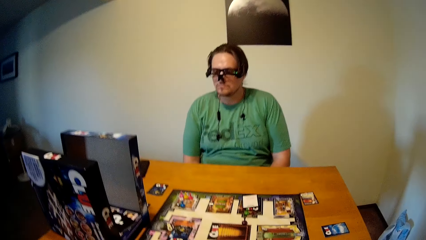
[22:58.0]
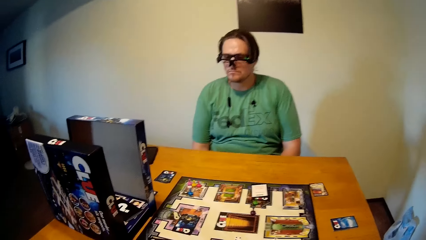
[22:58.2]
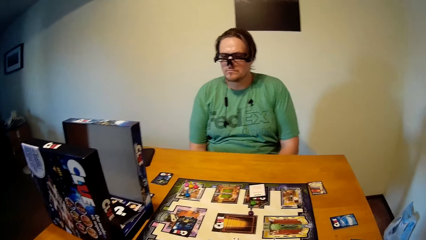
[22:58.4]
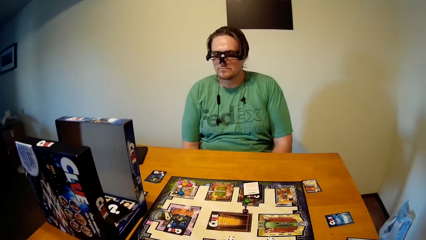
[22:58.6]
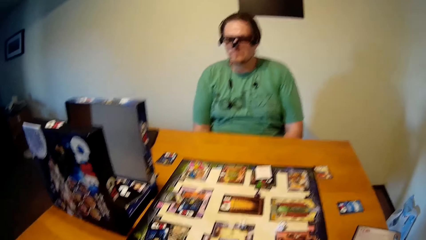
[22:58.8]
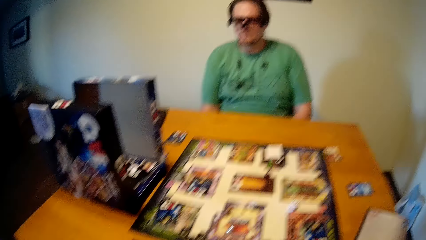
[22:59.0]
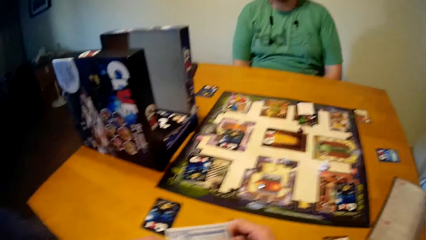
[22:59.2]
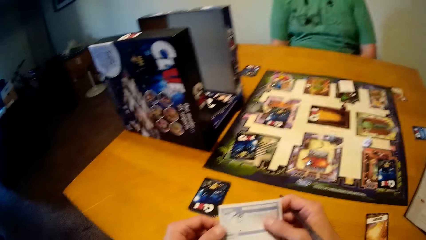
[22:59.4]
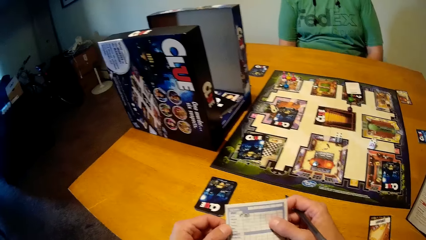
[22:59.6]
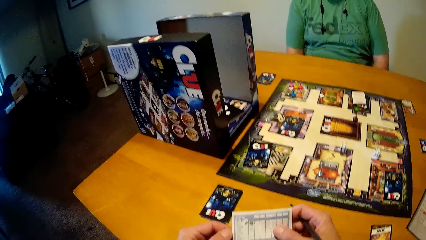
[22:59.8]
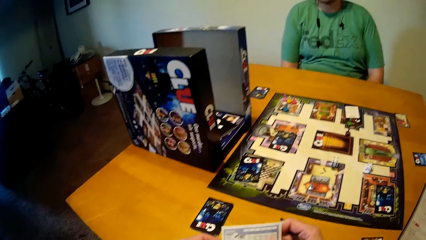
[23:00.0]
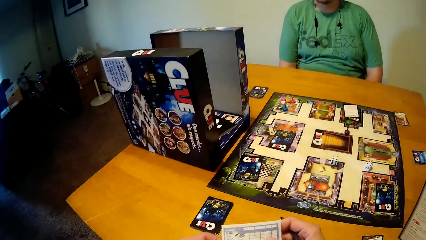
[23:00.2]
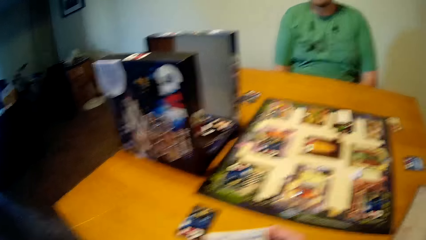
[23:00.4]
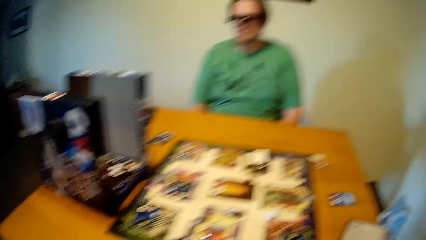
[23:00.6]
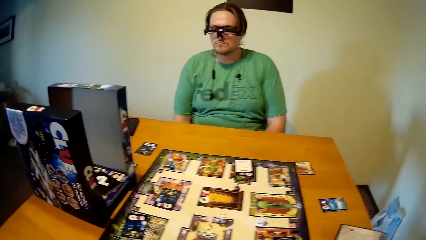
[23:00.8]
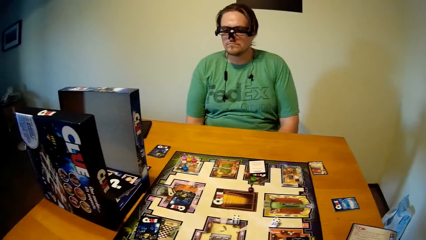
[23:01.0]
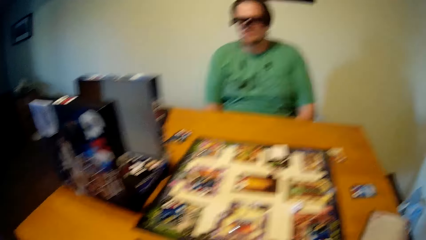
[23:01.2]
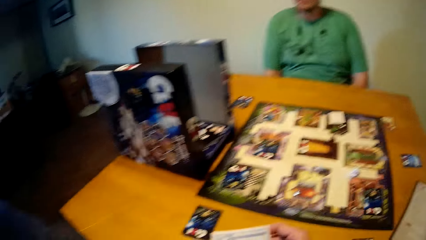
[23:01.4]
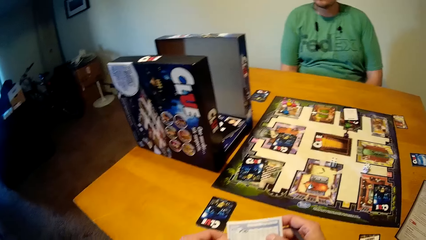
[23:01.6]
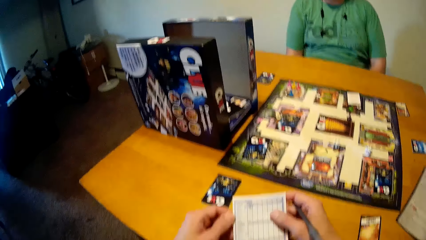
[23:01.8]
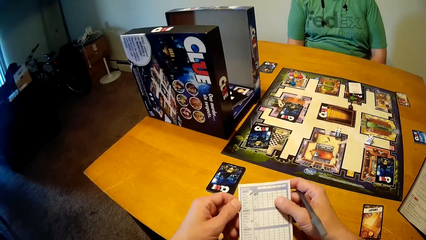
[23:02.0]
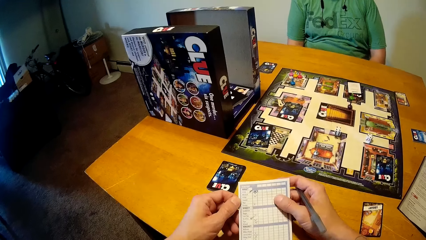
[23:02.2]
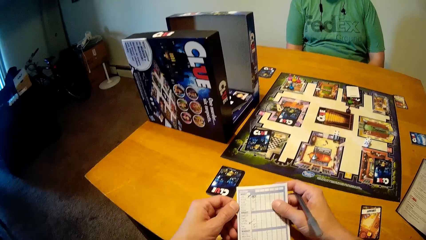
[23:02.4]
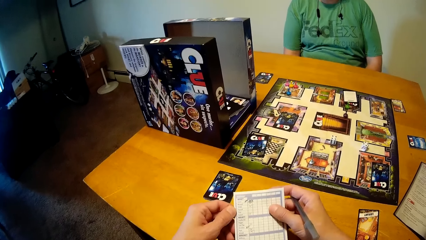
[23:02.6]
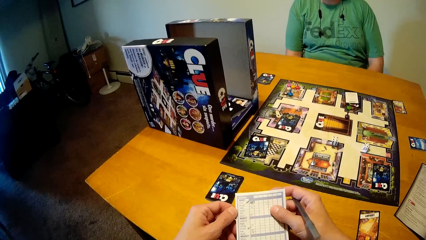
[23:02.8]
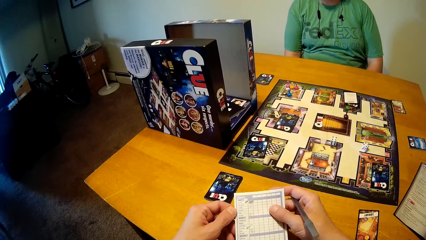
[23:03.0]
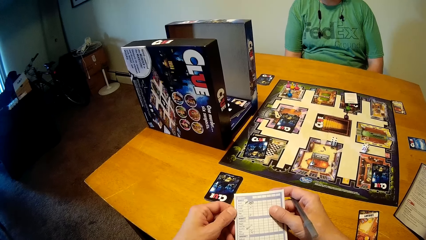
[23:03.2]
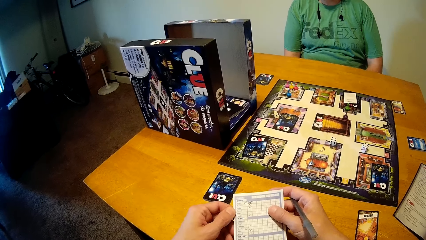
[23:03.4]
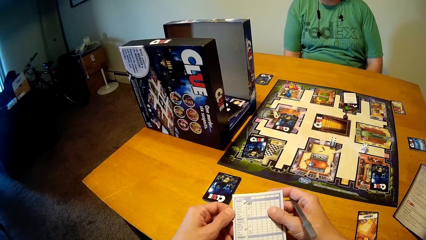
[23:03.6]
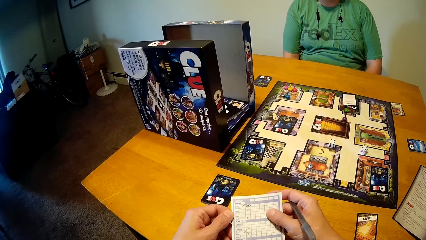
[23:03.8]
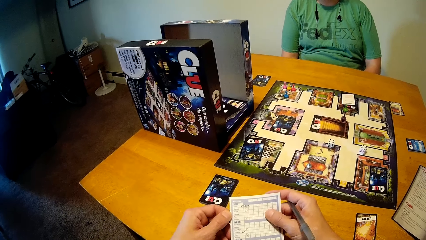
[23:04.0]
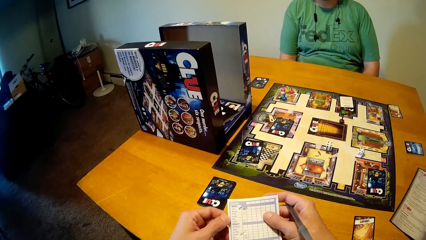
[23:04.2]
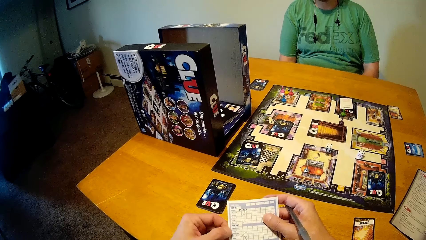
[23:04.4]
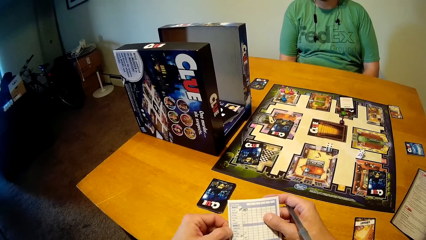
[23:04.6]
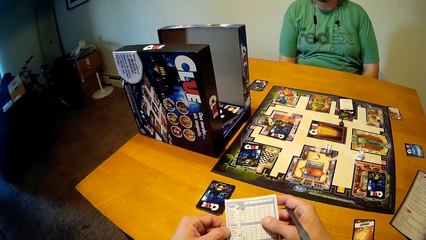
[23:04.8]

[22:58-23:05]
The camera wearer holds the sheet with both hands.

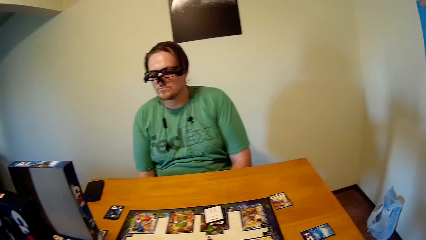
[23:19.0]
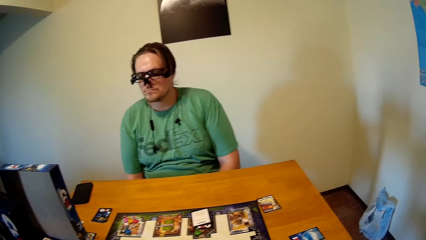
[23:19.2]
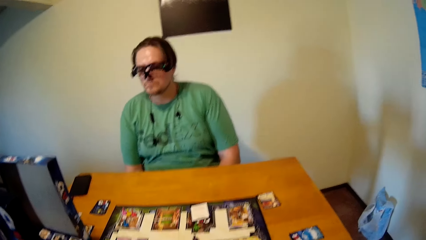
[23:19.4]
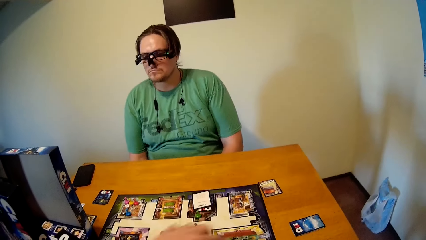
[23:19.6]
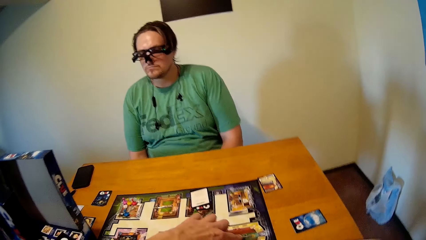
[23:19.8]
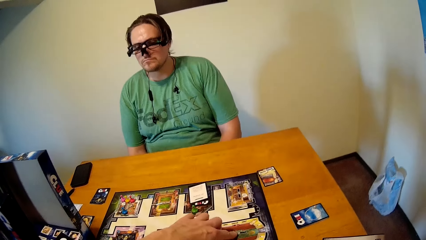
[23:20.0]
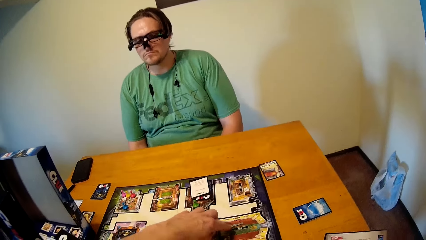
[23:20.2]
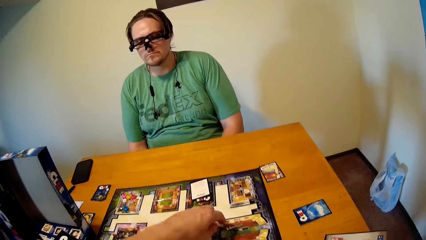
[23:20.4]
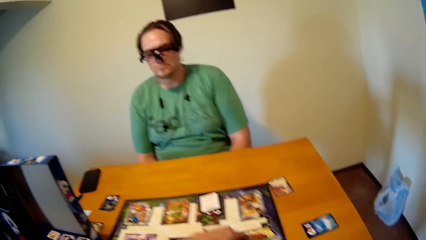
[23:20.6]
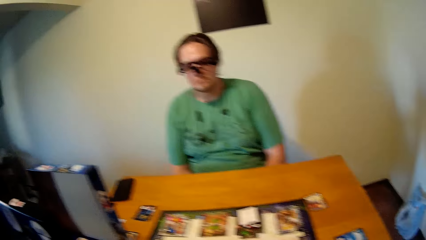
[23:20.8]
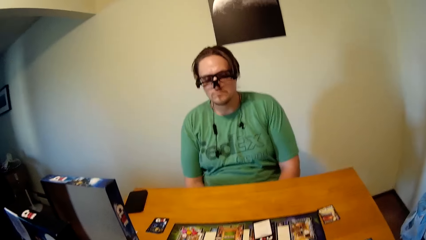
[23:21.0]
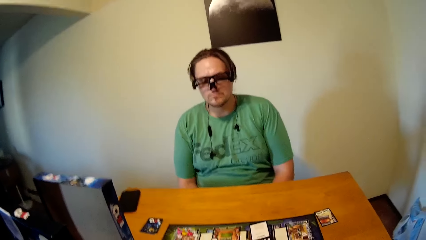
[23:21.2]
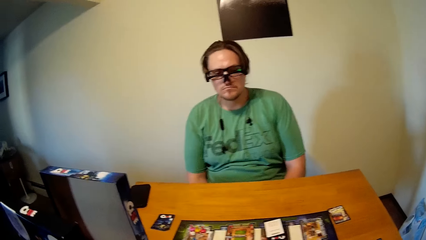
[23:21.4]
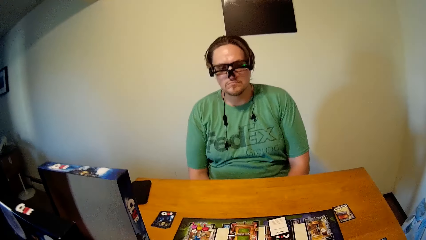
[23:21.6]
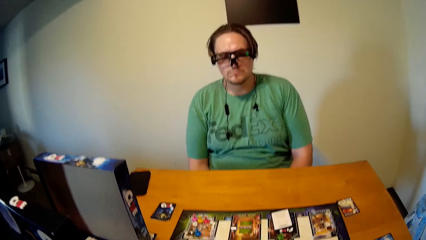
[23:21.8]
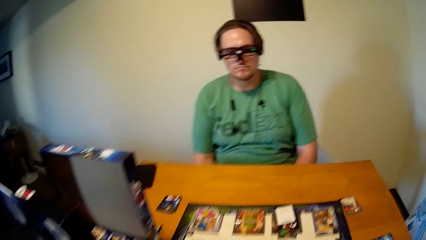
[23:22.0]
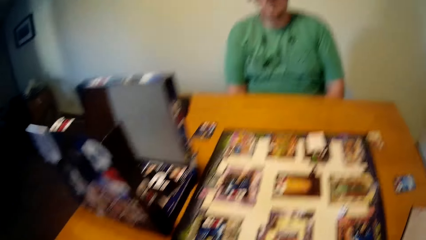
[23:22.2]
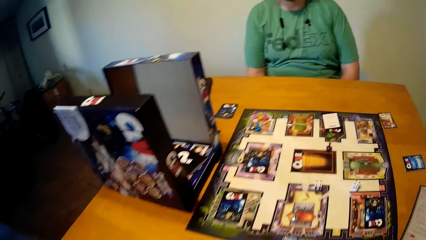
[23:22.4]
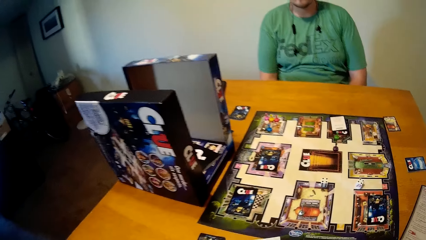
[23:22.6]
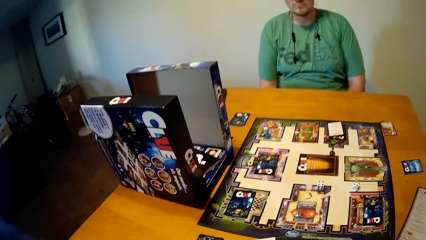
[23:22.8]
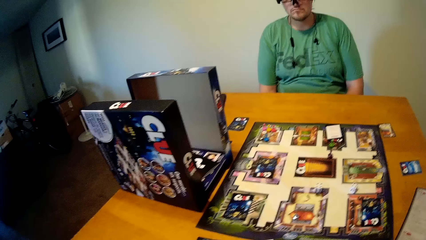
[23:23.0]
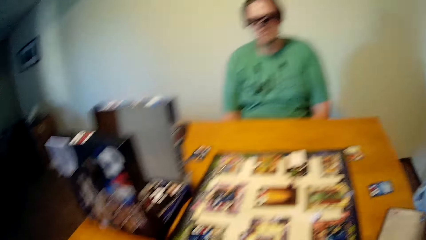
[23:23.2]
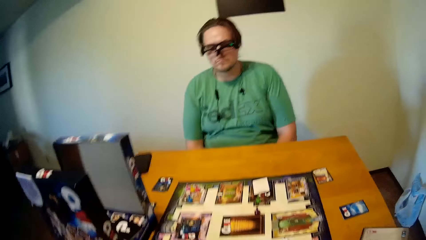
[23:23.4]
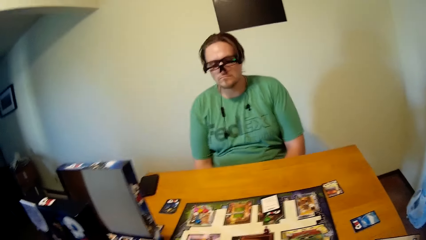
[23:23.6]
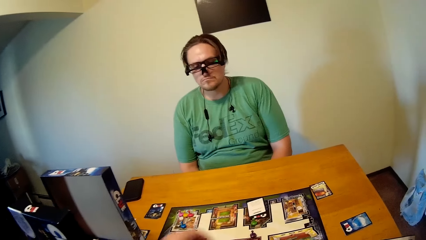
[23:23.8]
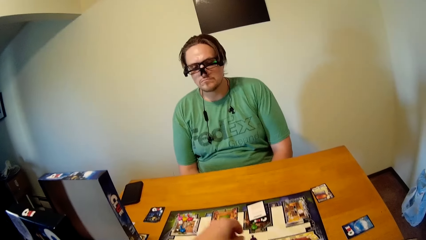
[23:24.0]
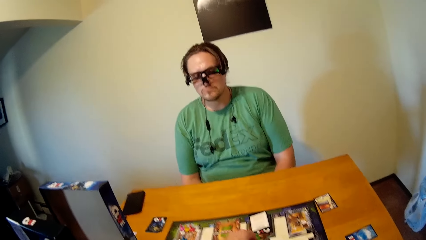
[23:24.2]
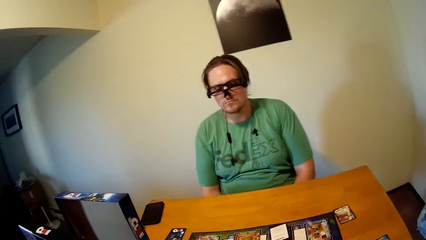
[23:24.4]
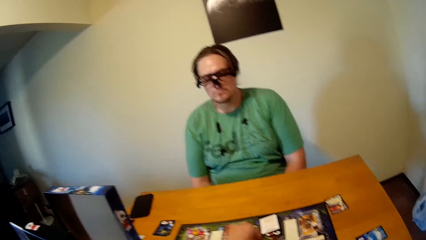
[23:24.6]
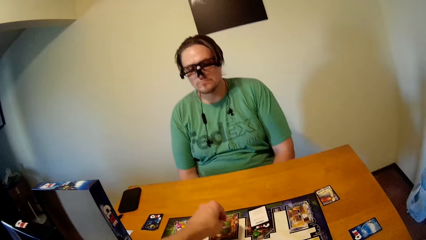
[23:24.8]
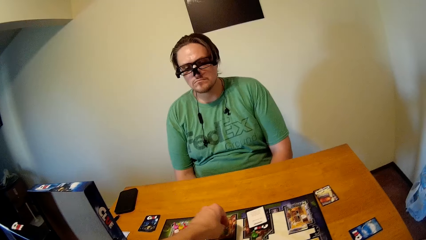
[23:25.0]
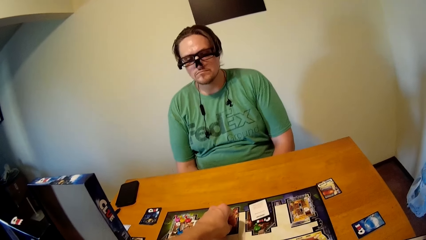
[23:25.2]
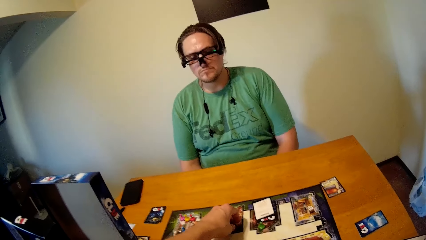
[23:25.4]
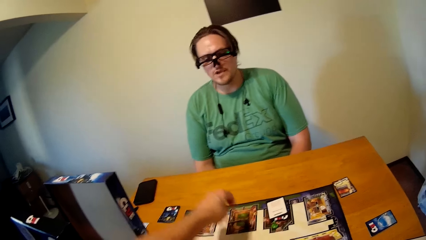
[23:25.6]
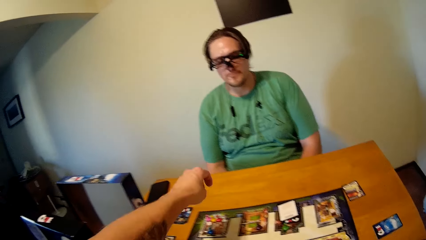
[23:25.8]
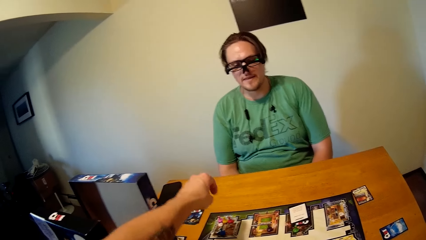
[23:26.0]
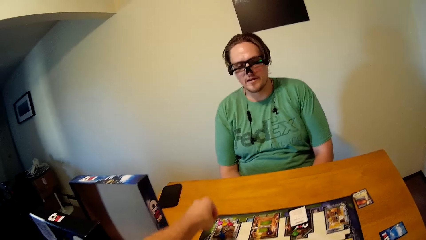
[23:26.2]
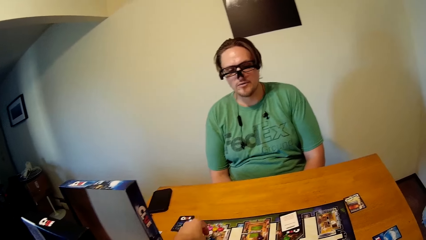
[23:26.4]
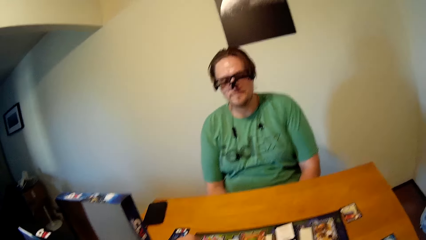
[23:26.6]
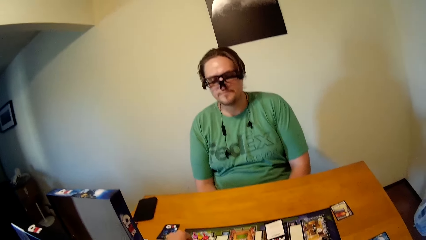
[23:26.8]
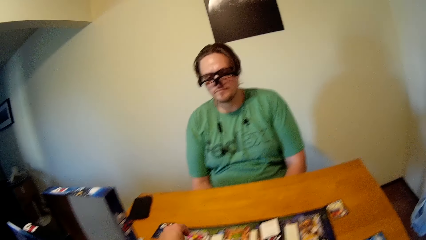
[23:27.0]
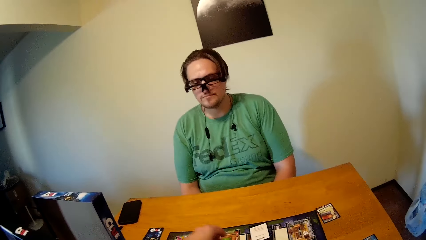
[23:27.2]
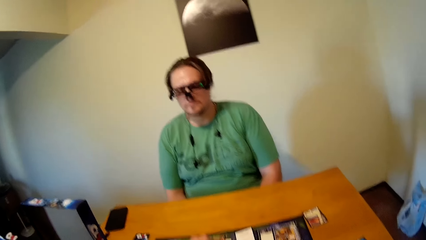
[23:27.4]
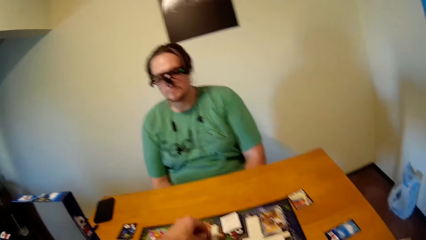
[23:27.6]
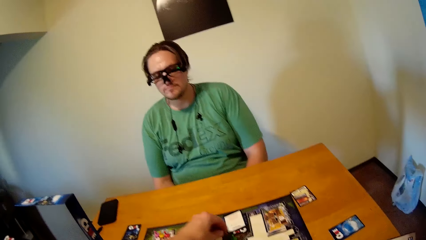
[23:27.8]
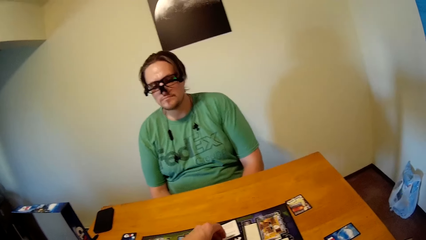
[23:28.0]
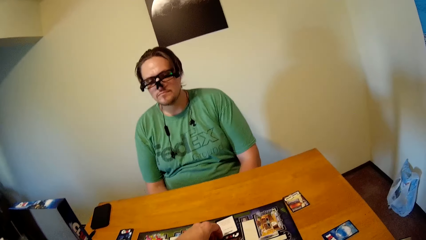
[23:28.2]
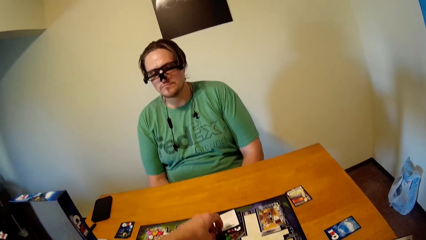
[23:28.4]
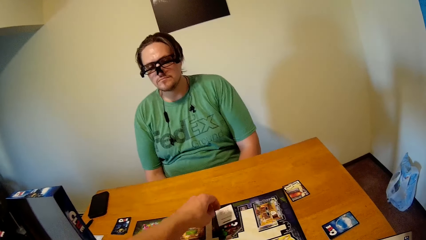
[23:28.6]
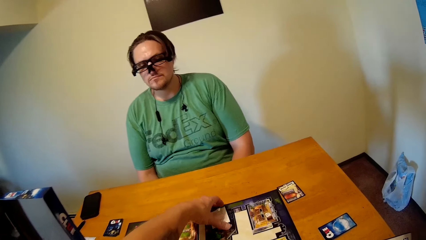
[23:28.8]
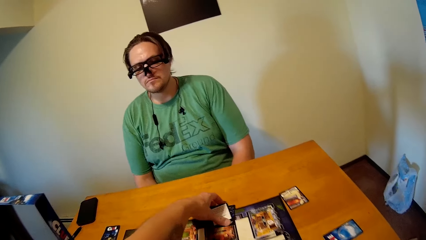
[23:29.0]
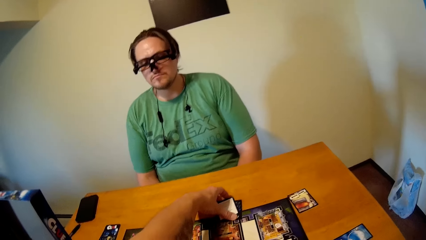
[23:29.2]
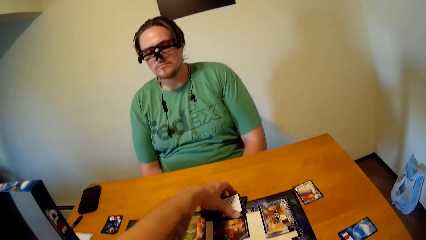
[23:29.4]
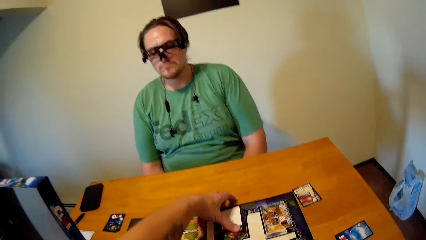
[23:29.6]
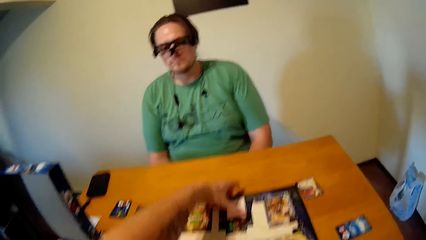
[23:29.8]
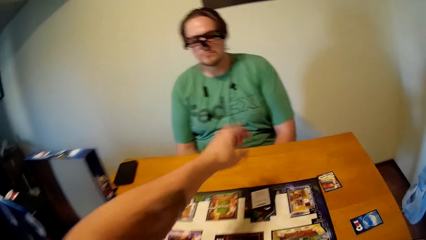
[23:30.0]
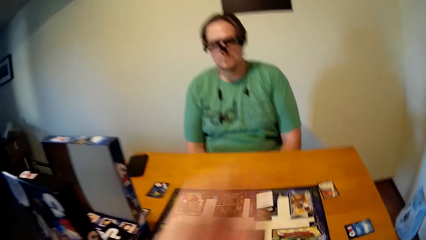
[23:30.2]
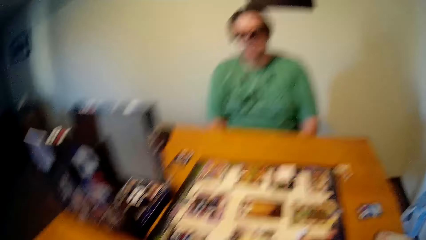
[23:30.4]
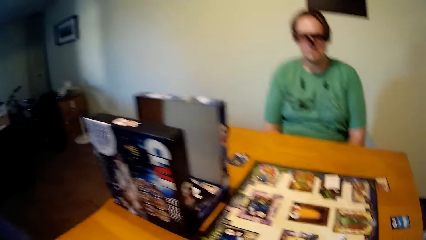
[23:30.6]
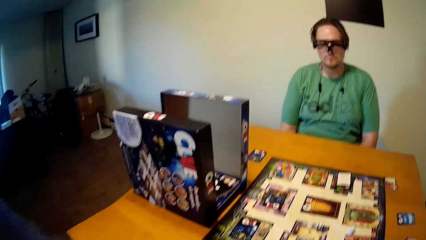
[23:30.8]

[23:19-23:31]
The camera wearer touches the board game. He moves the token on the game board with his left hand. He moves a token on the game board with his left hand. He adjusts the game cards on the game board with his left hand.
